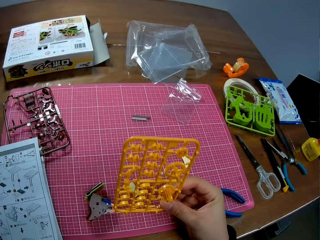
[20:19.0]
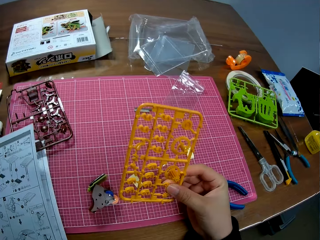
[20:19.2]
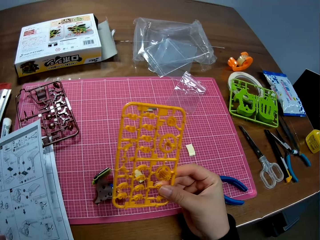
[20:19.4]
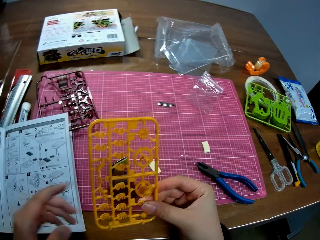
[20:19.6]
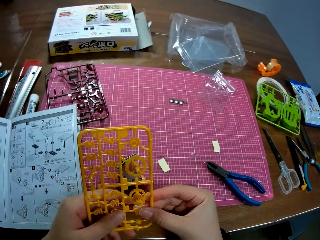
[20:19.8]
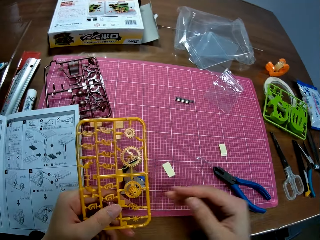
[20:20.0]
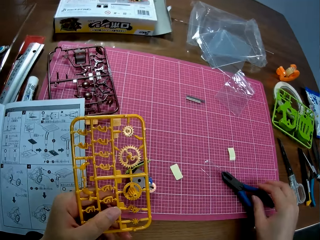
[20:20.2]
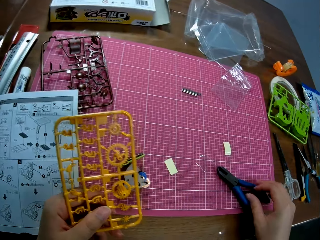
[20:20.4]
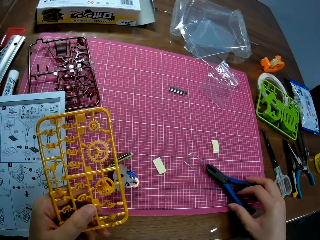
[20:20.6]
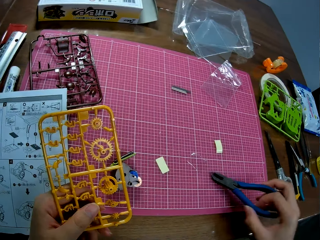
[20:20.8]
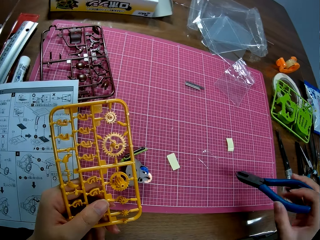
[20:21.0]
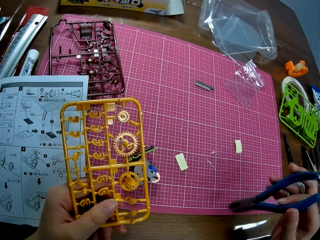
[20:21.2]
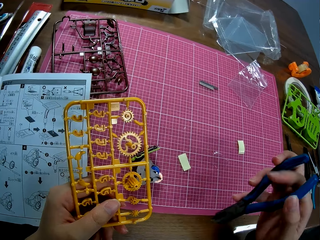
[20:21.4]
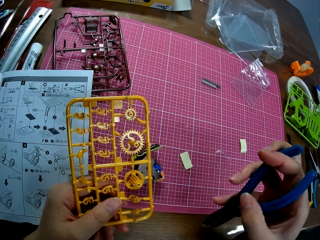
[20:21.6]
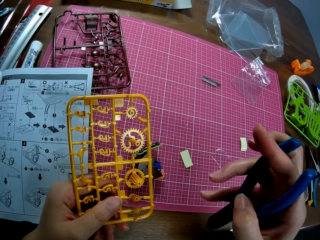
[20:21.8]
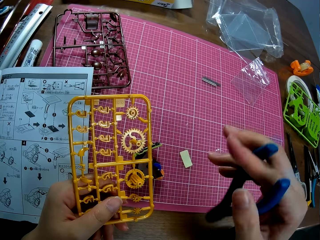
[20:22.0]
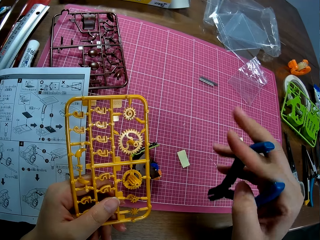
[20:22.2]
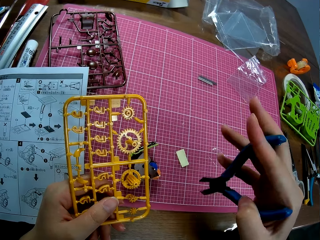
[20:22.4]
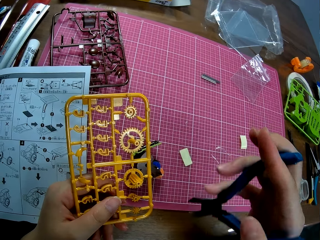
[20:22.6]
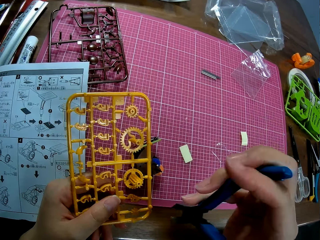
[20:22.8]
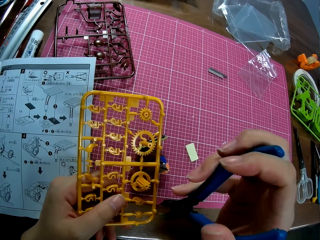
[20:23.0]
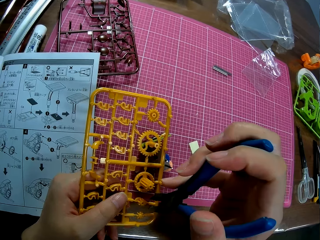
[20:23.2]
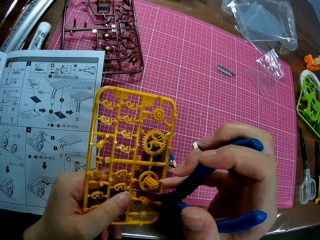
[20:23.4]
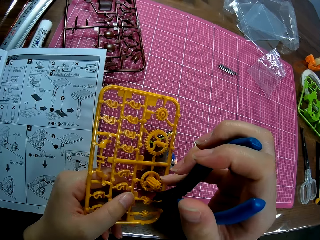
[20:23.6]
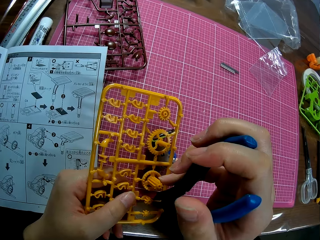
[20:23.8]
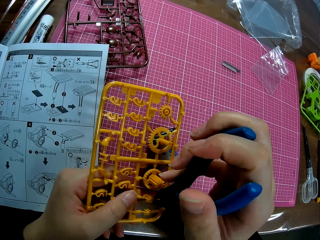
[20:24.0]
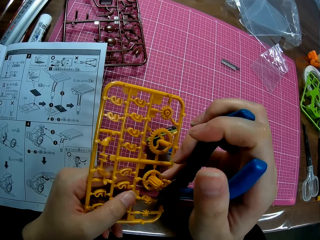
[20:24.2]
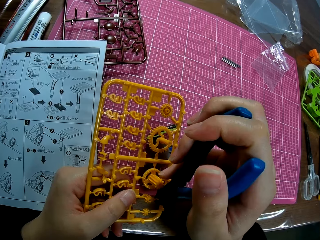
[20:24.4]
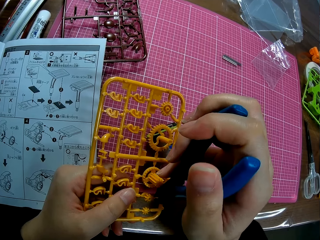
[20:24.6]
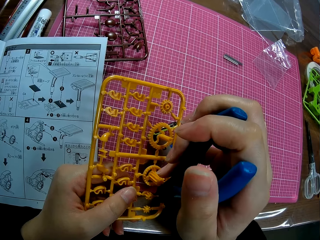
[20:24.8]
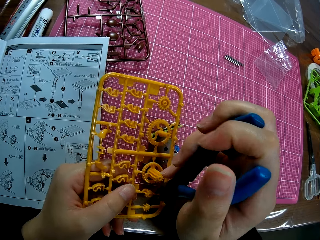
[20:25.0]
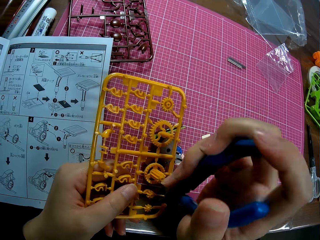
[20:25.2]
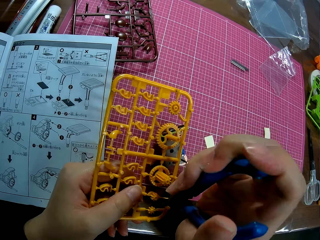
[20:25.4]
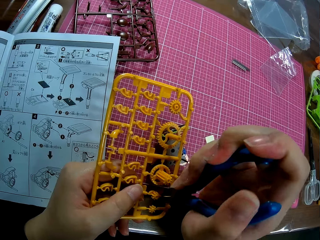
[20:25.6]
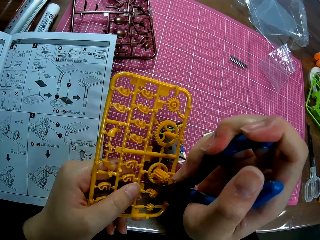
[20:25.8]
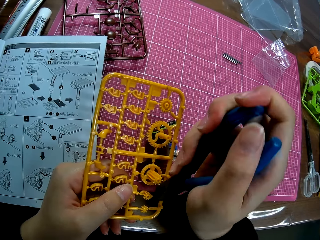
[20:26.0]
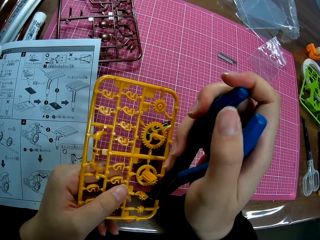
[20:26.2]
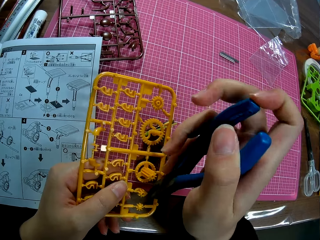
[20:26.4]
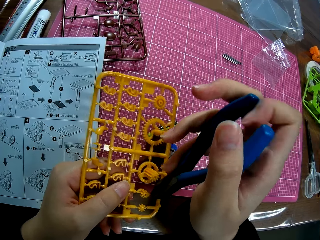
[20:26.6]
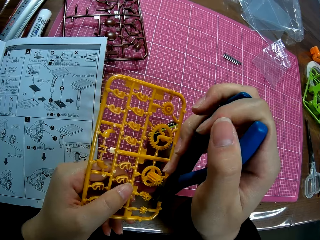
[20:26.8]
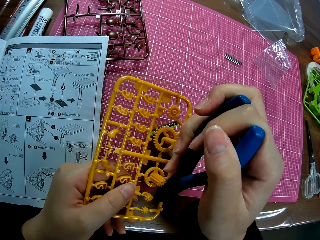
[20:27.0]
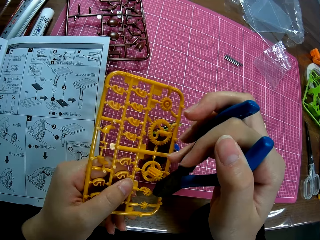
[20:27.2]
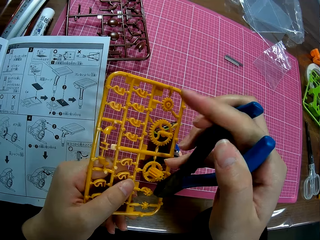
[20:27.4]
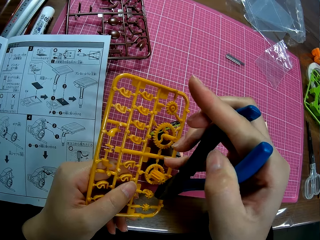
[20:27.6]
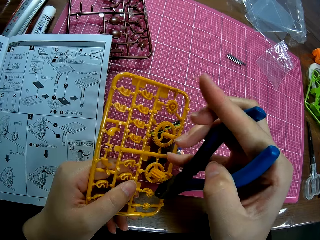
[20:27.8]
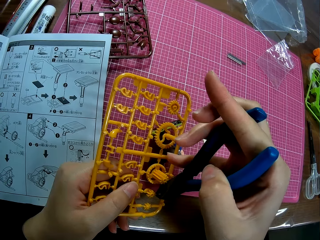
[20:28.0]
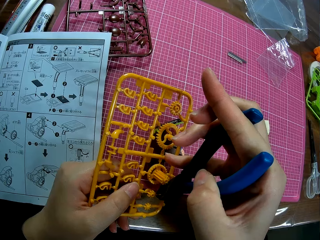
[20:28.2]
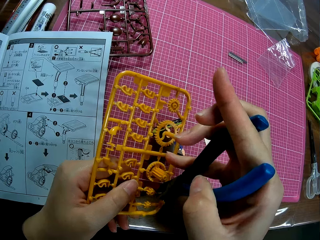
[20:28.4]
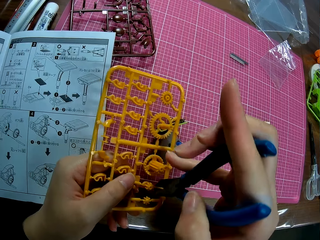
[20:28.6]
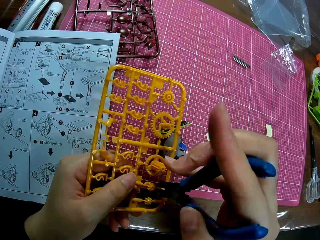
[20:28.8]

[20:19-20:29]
The camera wearer passes the yellow model sheet to his left hand. He picks up pliers from the pink sheet on the table. He opens the pliers. He cuts out a model piece from the model sheet with the pliers.

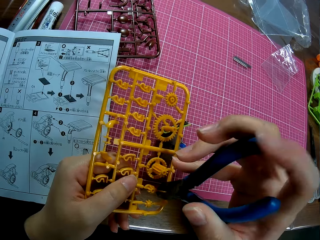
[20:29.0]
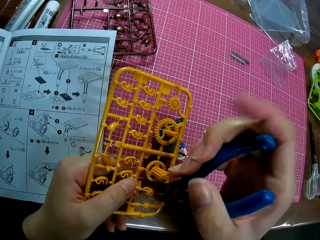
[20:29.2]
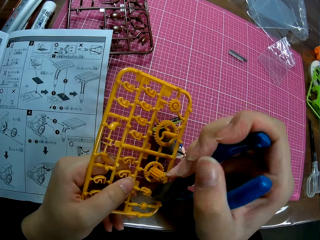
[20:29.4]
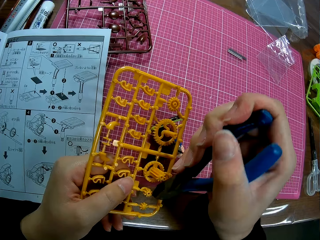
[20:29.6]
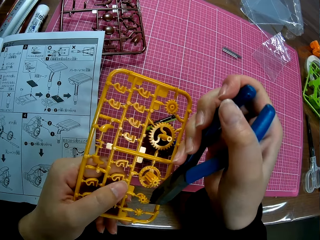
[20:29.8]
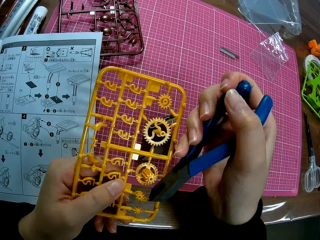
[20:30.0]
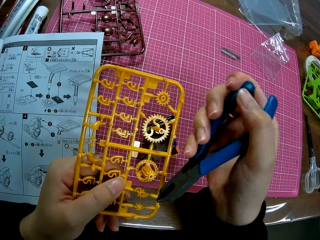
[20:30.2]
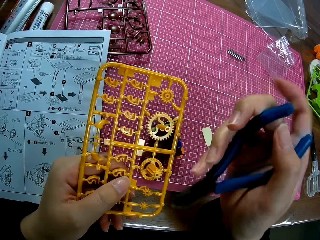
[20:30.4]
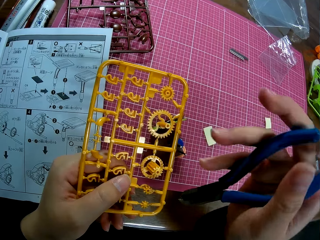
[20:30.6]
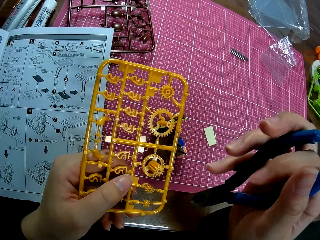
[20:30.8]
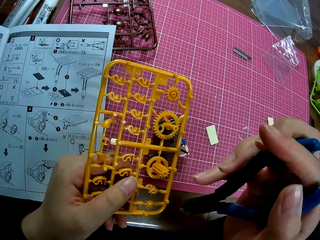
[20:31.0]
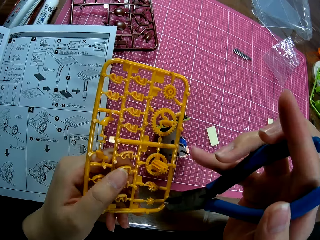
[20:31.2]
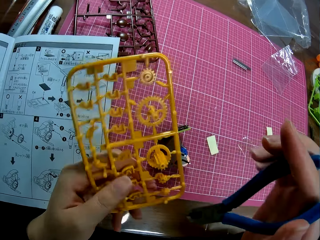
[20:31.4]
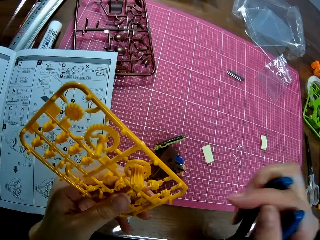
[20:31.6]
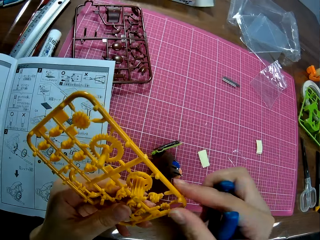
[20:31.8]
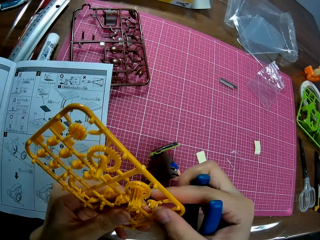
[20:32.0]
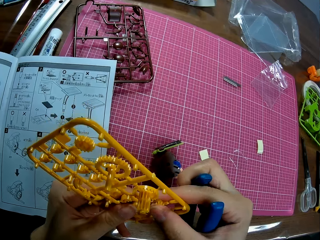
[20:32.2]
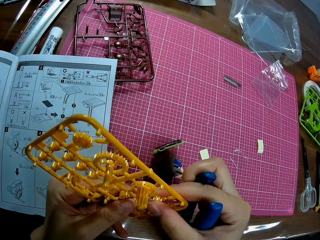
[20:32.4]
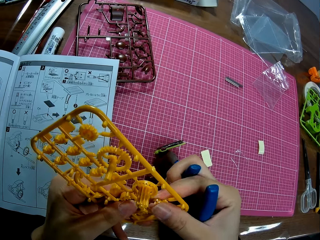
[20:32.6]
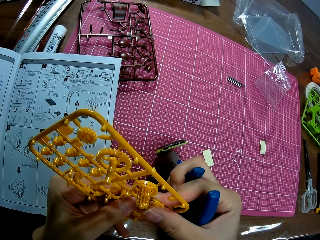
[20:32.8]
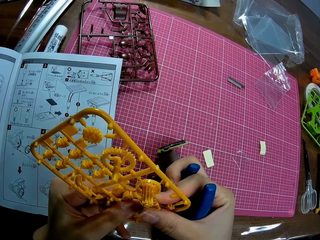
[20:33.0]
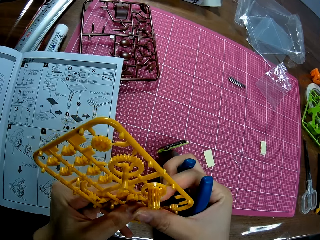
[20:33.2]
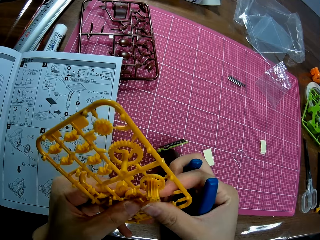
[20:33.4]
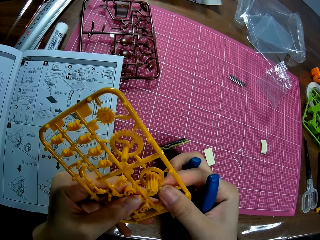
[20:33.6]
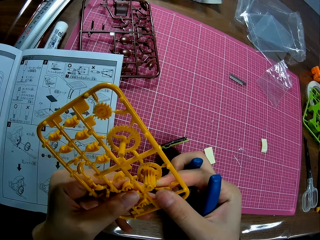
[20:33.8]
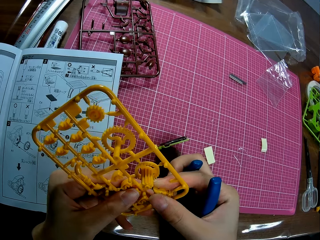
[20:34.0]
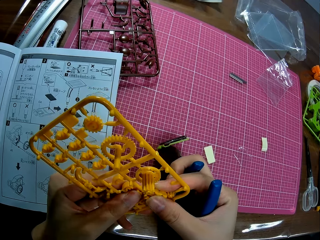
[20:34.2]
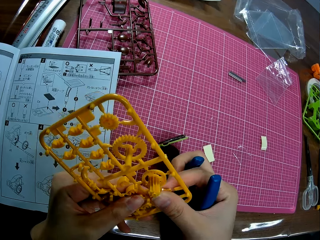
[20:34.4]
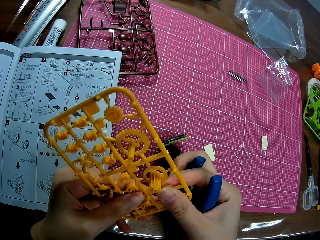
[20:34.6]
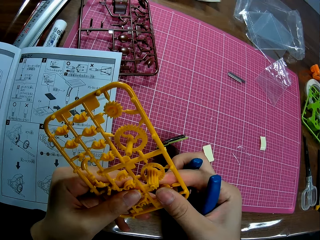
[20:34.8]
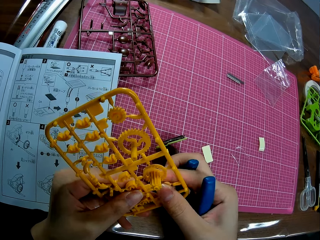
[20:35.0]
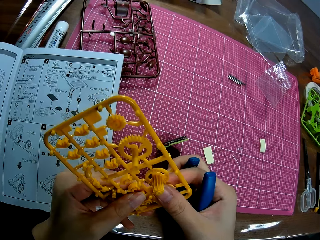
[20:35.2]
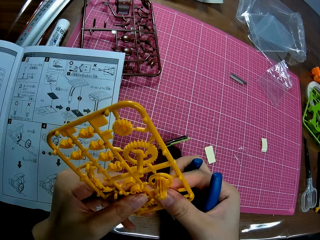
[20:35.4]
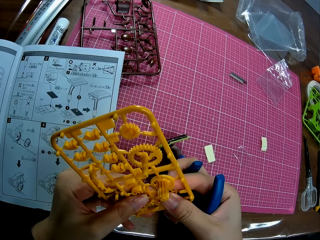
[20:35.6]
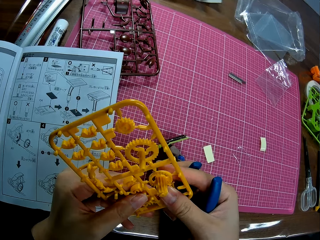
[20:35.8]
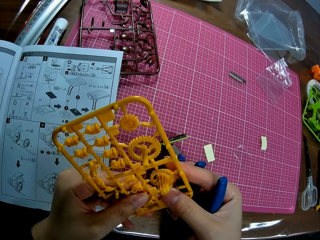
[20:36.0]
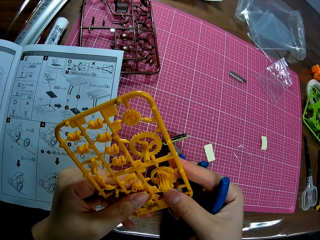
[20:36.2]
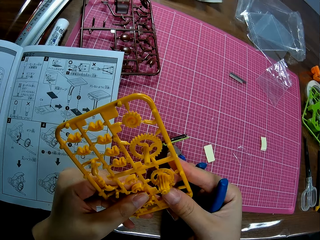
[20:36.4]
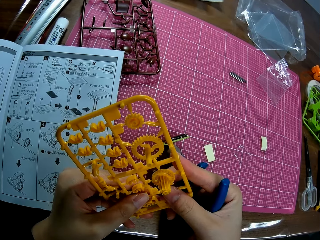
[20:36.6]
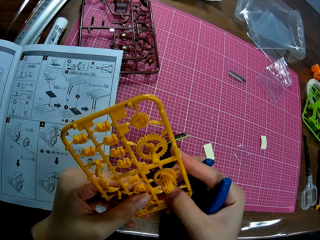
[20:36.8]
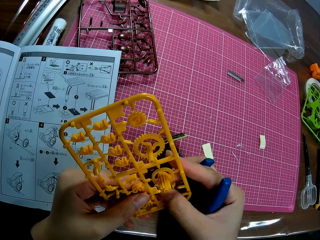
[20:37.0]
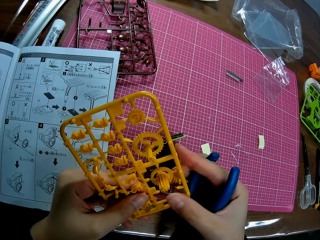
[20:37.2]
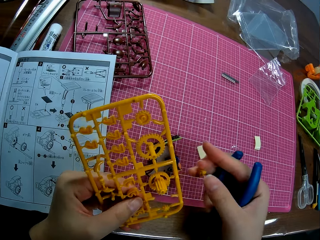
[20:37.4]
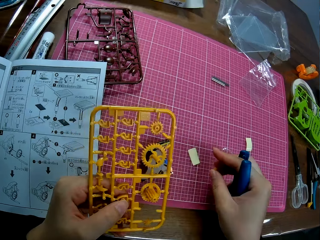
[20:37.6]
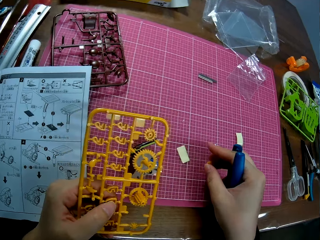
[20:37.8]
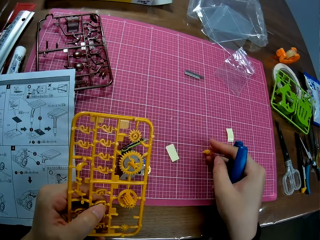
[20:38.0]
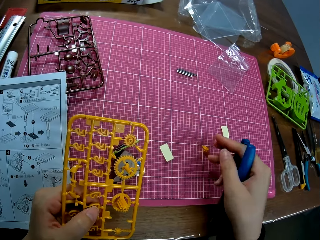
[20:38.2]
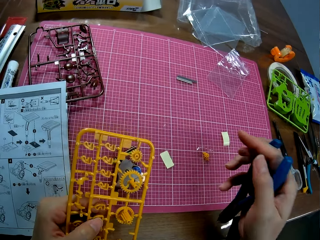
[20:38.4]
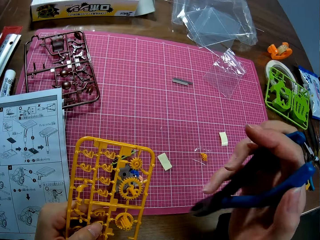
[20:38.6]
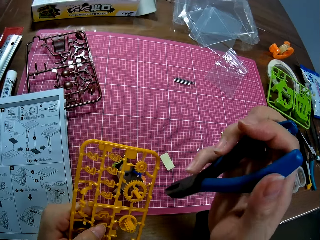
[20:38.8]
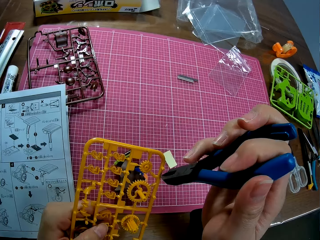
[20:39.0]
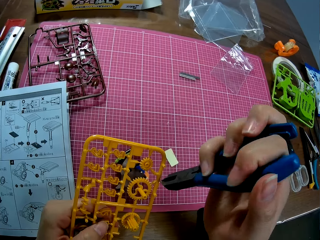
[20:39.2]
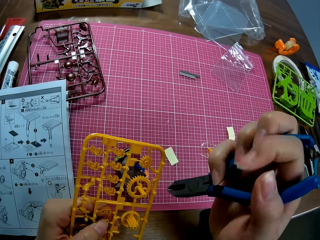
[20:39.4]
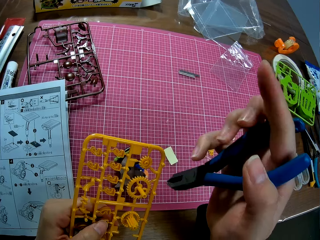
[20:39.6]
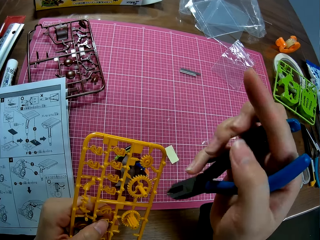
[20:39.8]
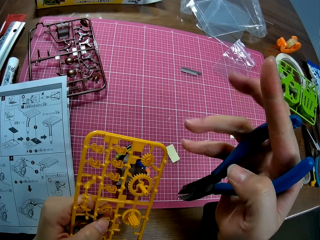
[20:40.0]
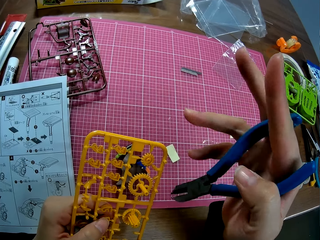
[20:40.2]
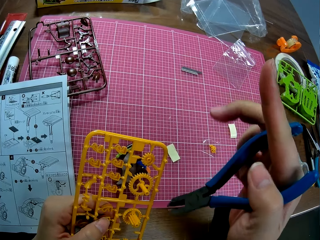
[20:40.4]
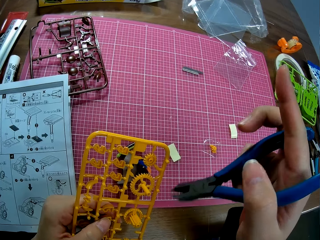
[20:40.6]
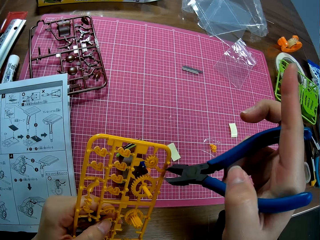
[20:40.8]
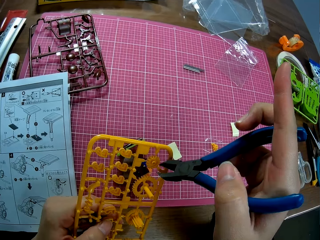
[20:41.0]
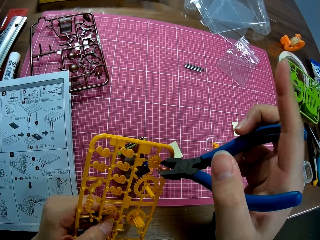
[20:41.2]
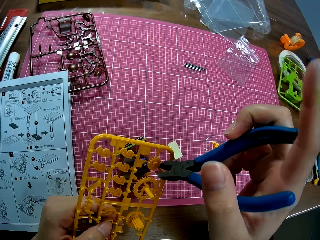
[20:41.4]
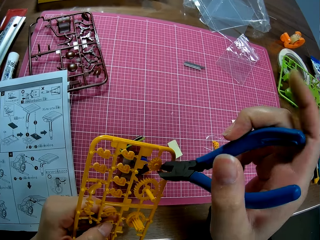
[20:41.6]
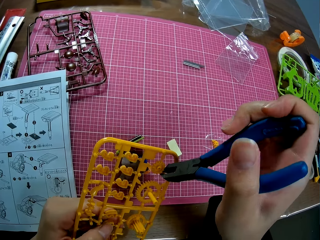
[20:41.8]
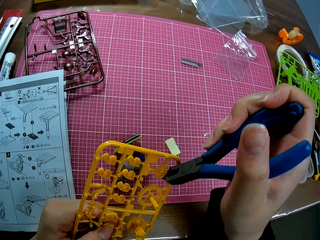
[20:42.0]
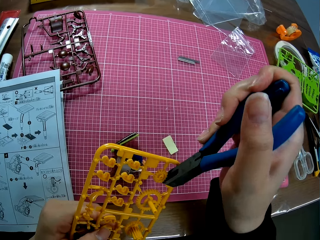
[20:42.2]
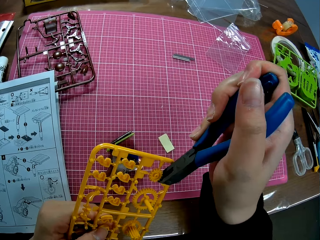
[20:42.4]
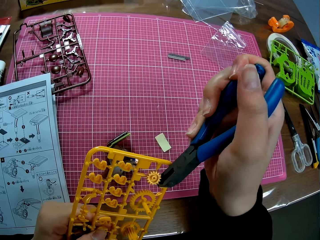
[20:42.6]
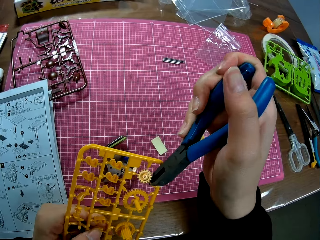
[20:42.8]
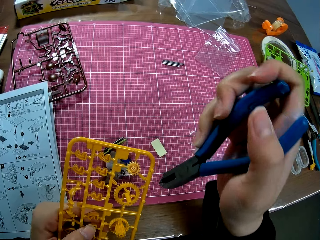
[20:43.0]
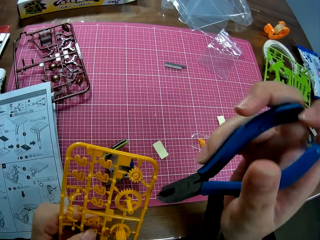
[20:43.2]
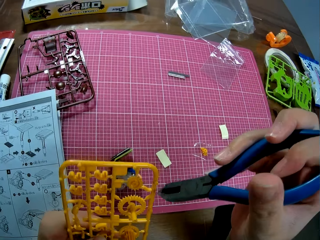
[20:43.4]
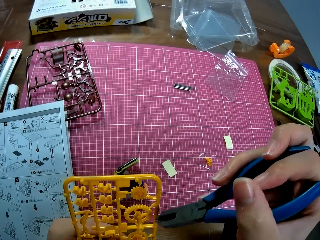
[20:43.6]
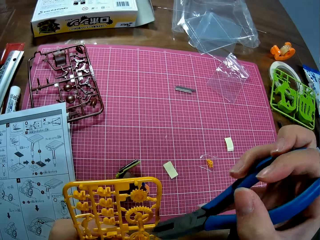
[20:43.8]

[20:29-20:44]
The camera wearer removes the model piece from the model sheet with his right hand. He drops the model piece on the pink sheet on the table. He opens the pliers. He cuts out another model piece from the yellow model sheet with the pliers.
